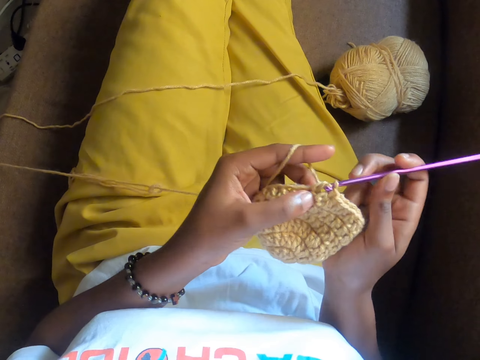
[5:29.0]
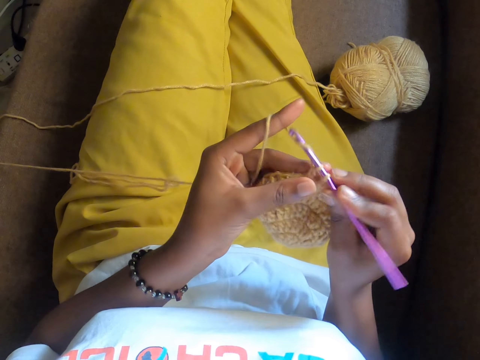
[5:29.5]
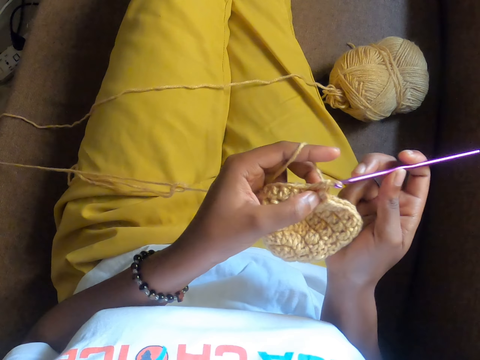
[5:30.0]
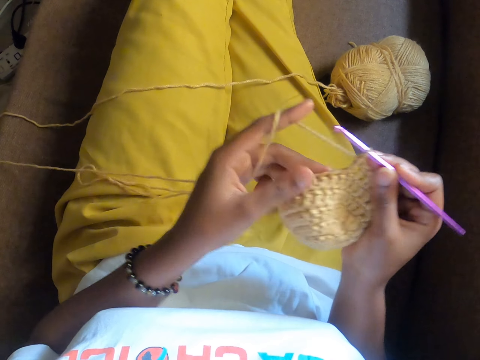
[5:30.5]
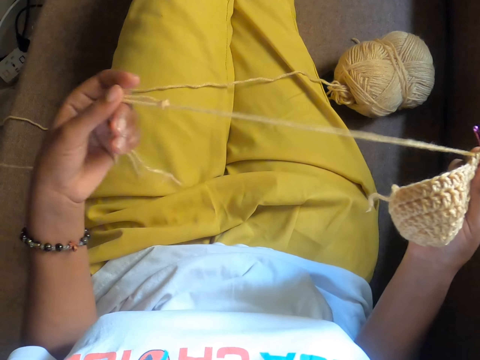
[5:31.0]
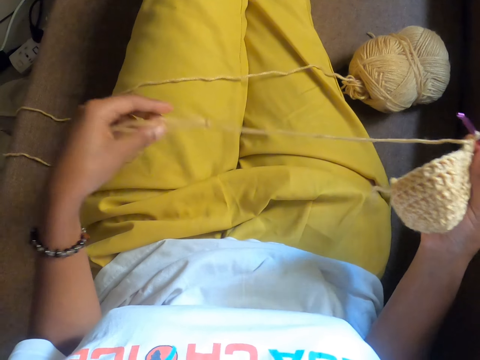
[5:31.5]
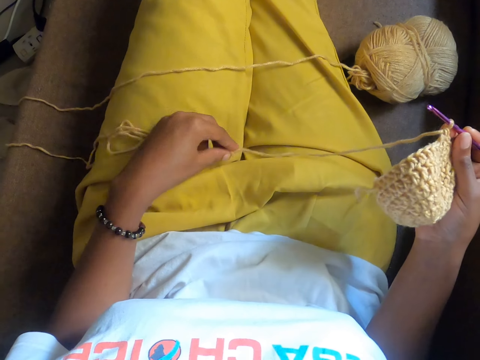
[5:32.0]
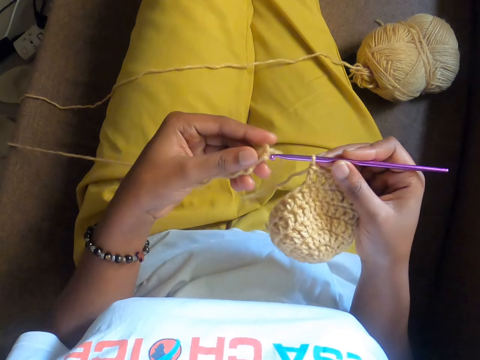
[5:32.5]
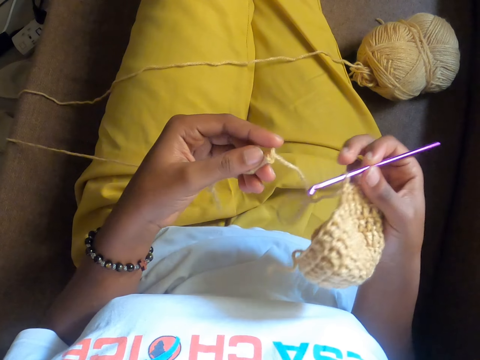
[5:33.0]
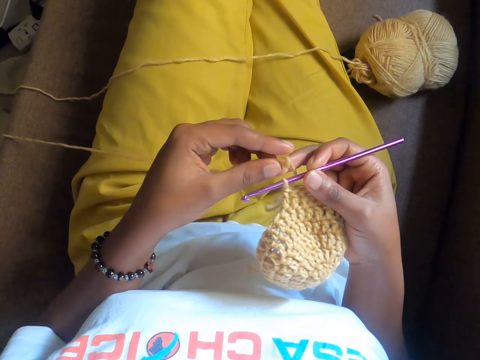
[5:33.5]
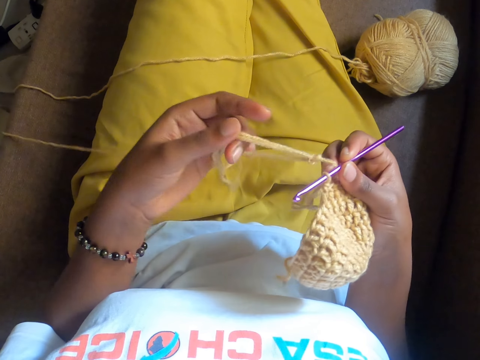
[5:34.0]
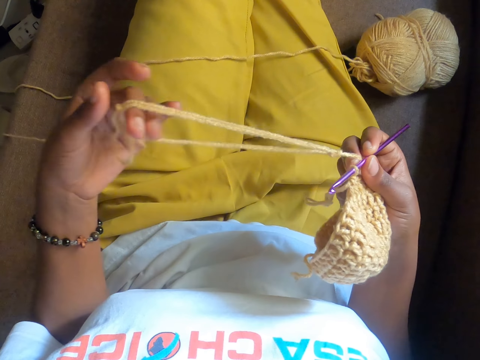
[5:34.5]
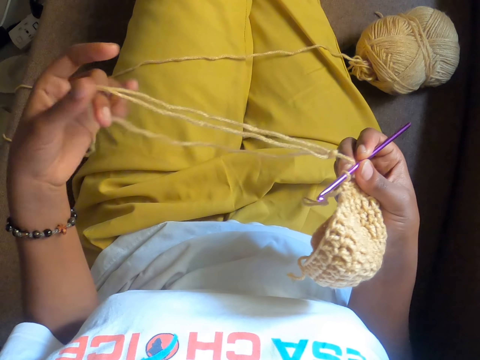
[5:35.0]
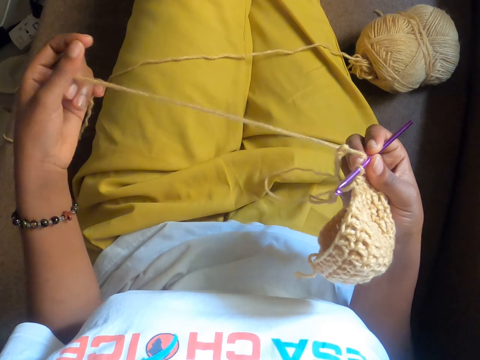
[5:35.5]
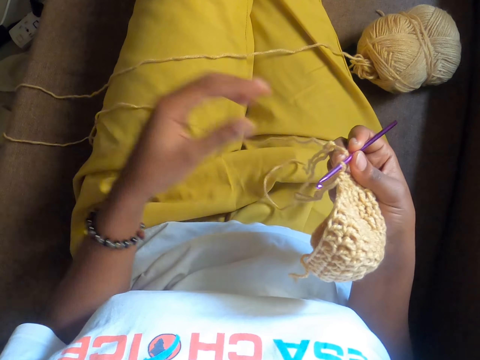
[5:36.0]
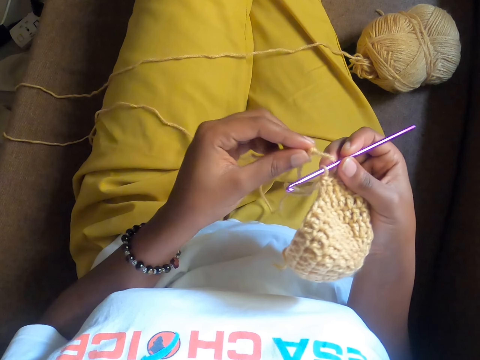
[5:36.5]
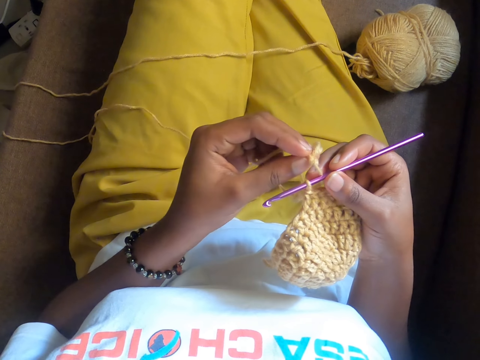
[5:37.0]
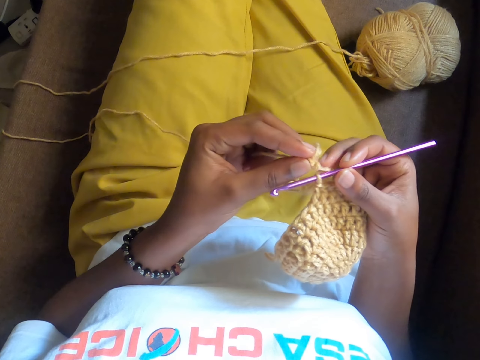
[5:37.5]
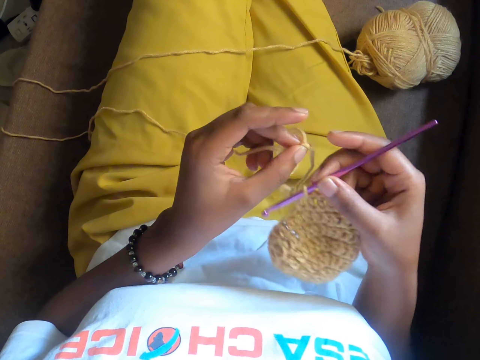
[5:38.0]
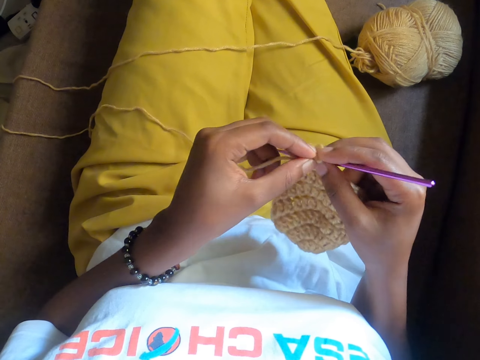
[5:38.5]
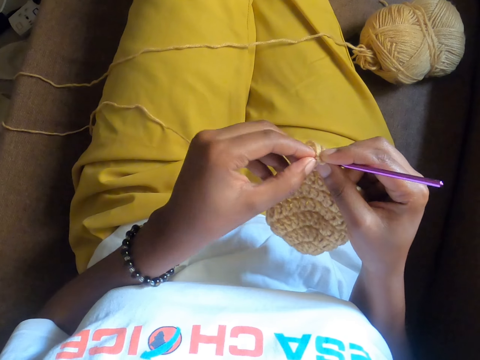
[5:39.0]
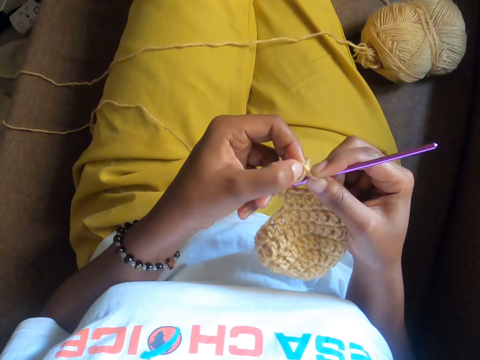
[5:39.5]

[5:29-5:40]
The camera wearer loosens a knot in the yarn strand with her left hand. She pulls the yarn. She tries to untangle the yarn.

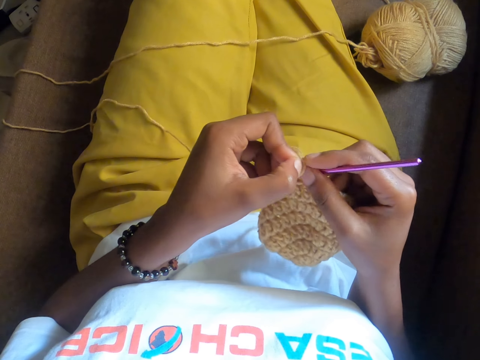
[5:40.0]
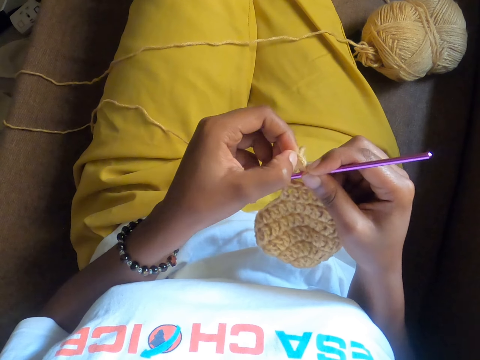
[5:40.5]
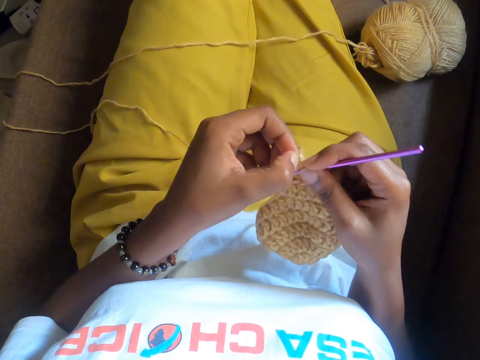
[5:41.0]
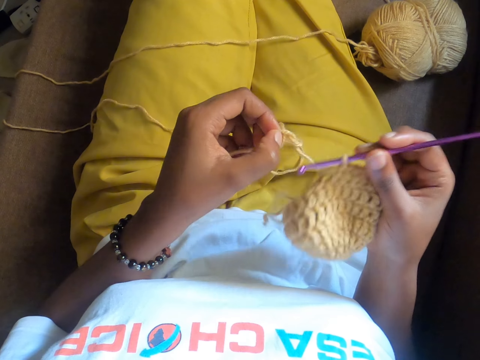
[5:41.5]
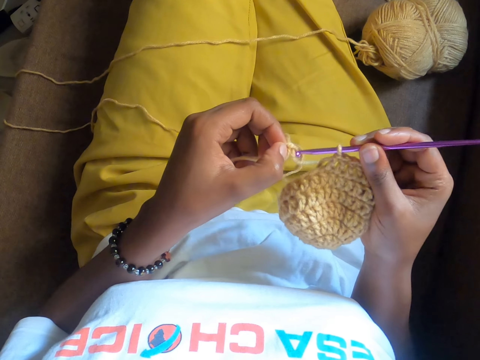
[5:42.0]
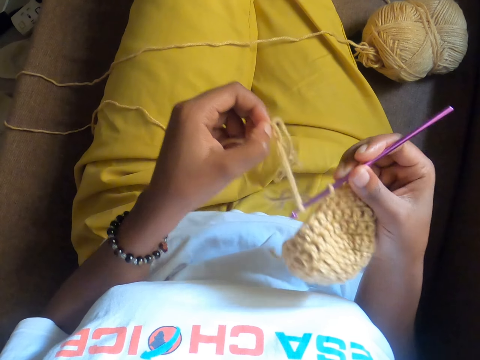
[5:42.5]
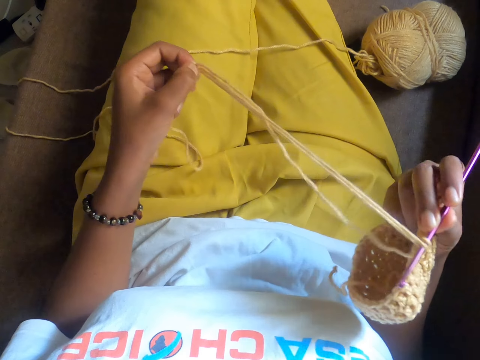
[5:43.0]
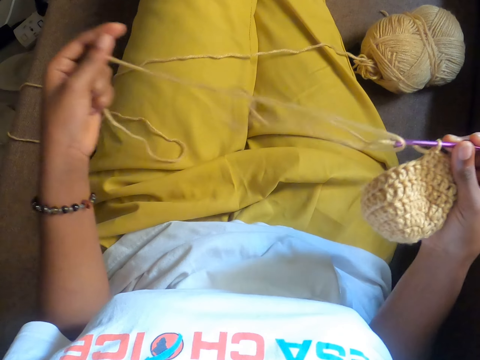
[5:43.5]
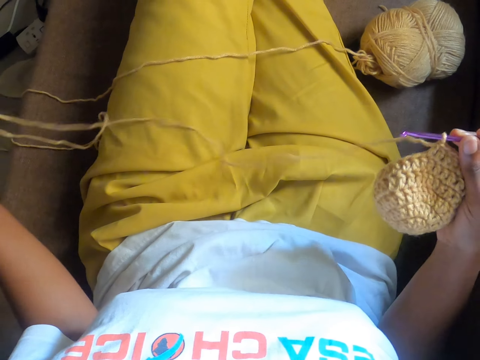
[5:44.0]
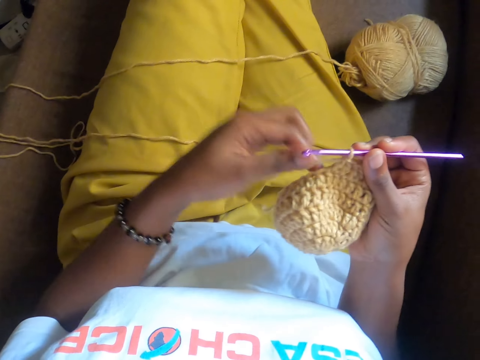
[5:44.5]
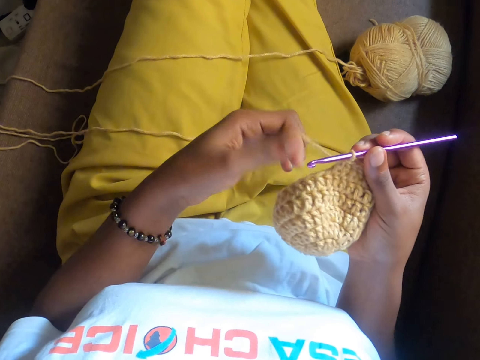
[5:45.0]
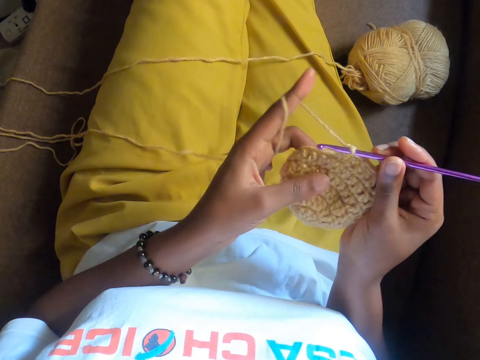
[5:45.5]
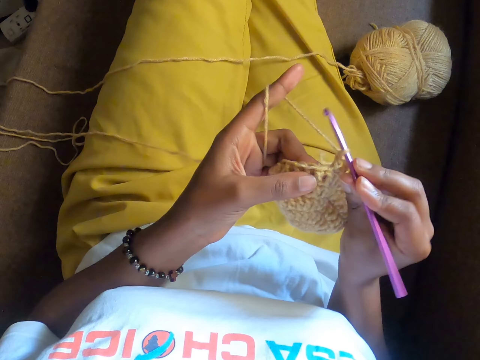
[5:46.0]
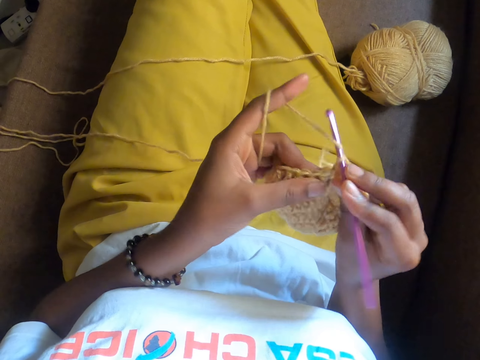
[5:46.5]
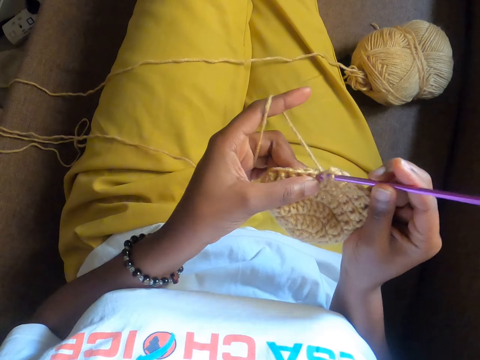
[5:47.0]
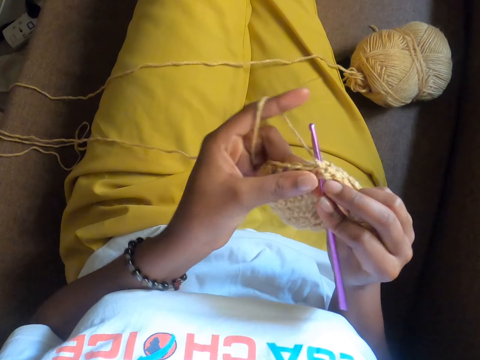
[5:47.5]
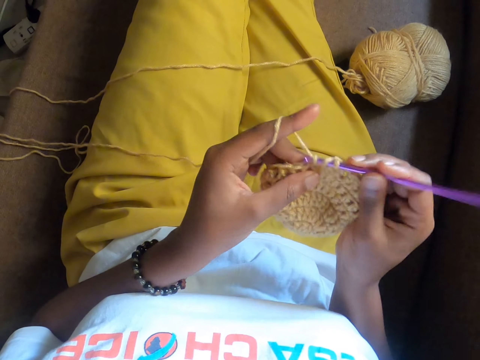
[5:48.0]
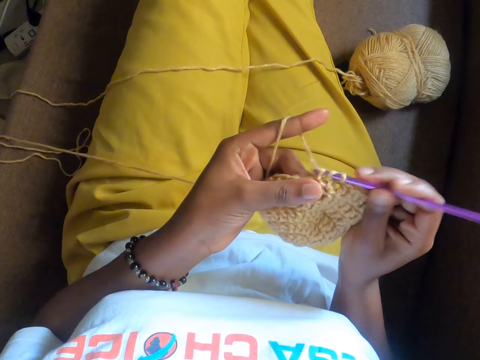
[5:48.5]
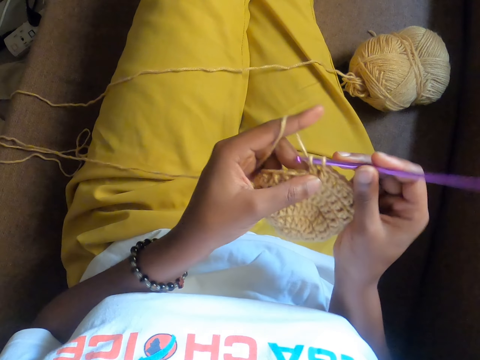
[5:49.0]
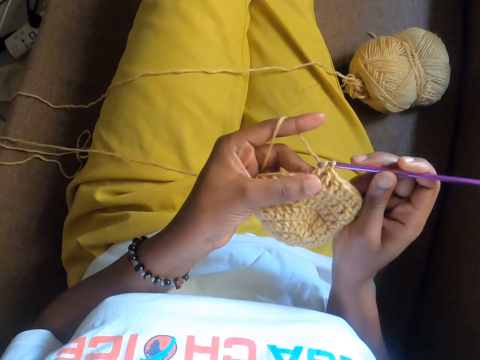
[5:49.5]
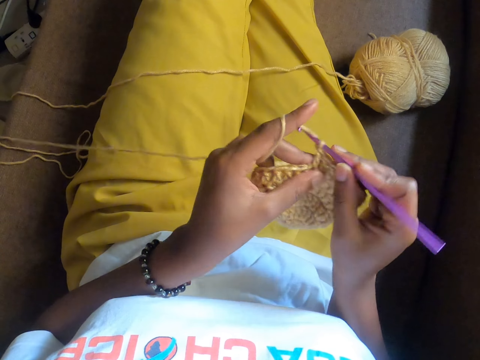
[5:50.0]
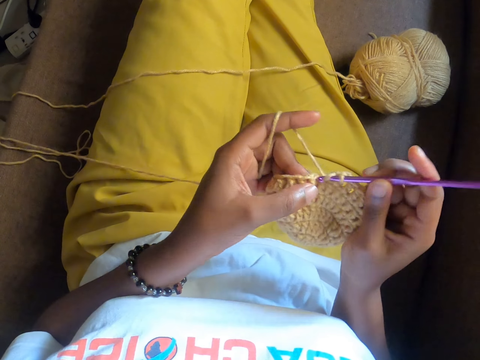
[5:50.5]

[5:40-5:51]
The camera wearer untangles the yarn. She slips her left index finger through the yarn strand. She crochets on her legs with her right hand.

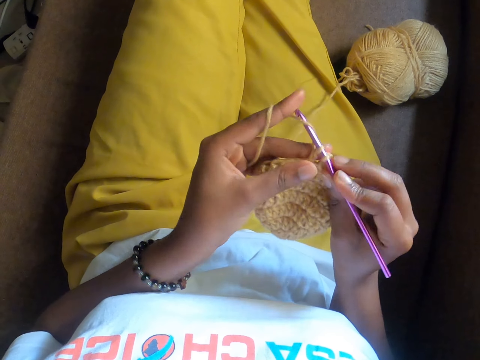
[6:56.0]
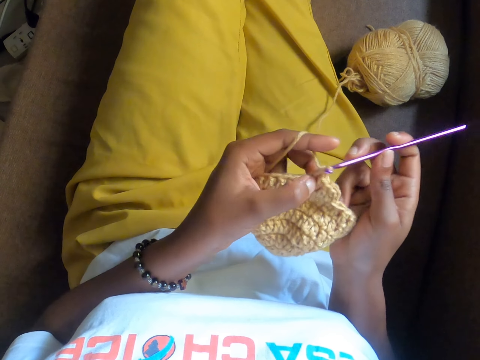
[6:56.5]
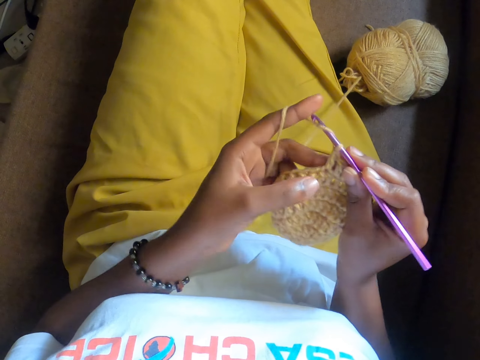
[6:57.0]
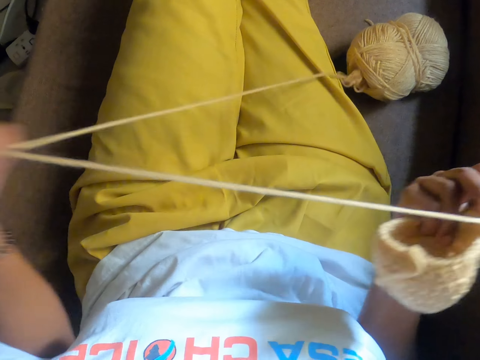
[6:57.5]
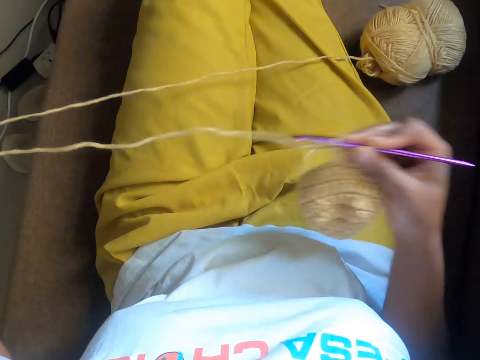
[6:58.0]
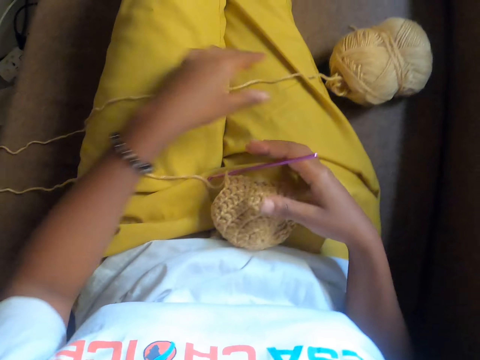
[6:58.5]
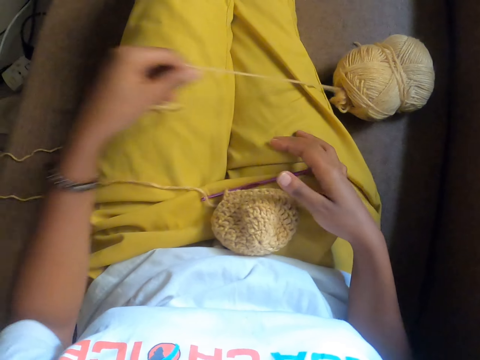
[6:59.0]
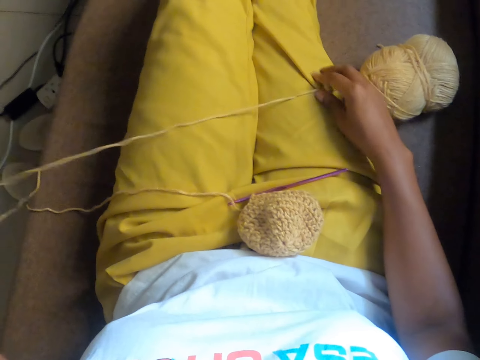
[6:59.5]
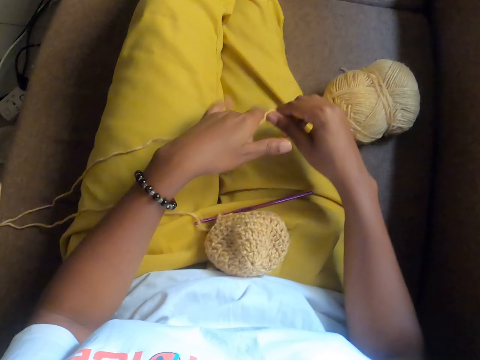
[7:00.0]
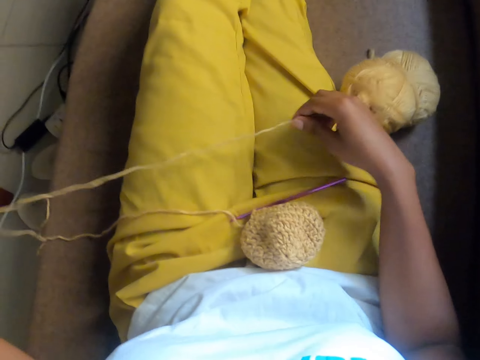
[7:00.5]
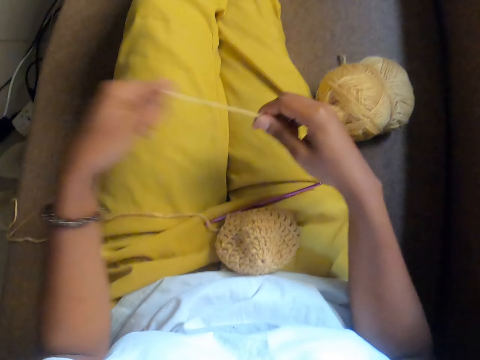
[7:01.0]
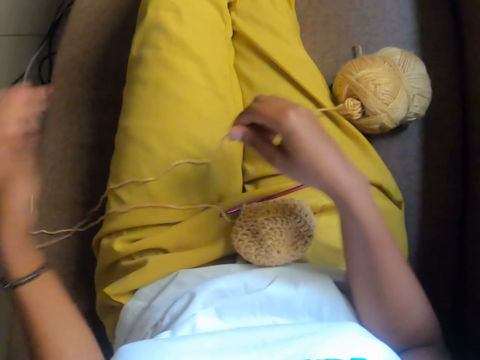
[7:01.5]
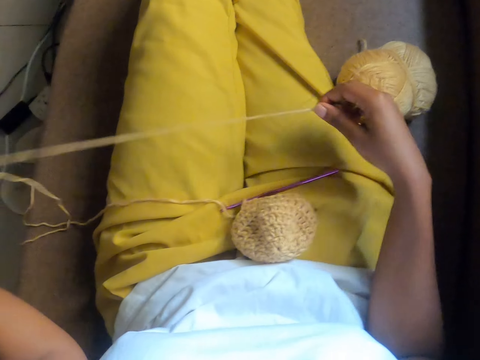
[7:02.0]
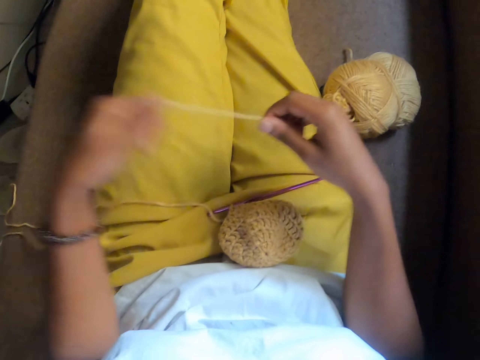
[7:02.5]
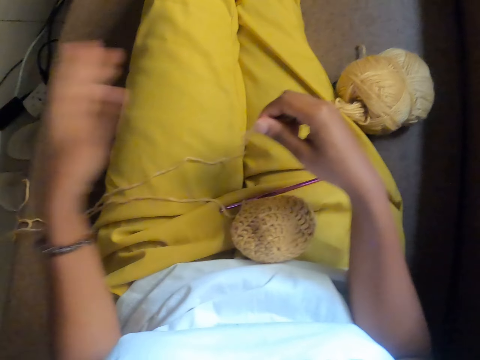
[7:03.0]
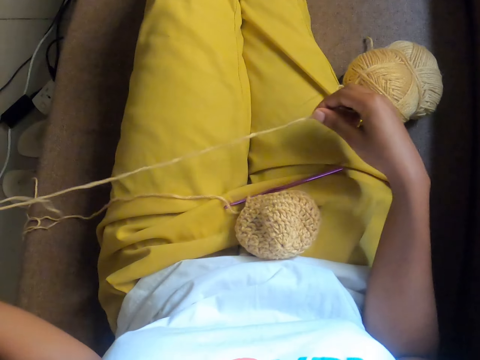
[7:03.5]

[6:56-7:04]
The camera wearer adjusts the yarn with her left hand. She drops the crochet on her legs. She opens the yarn. She pulls the yarn strand from the pack of yarn with both hands.
